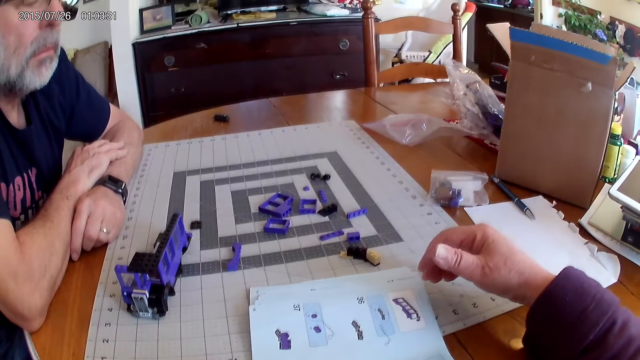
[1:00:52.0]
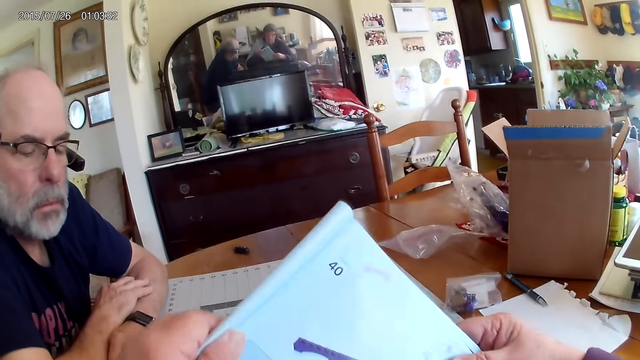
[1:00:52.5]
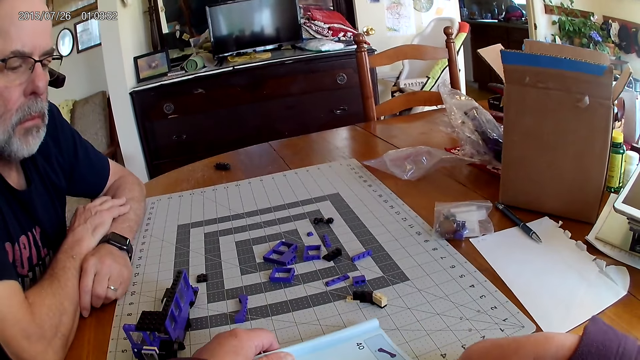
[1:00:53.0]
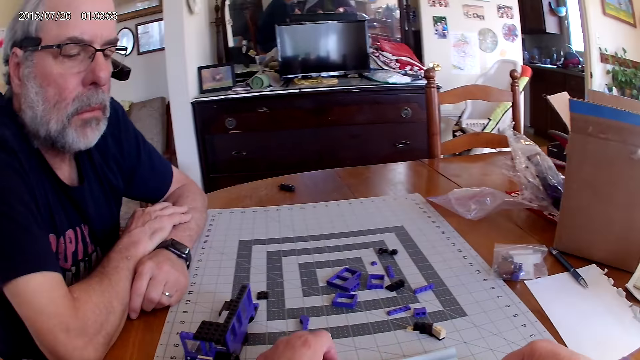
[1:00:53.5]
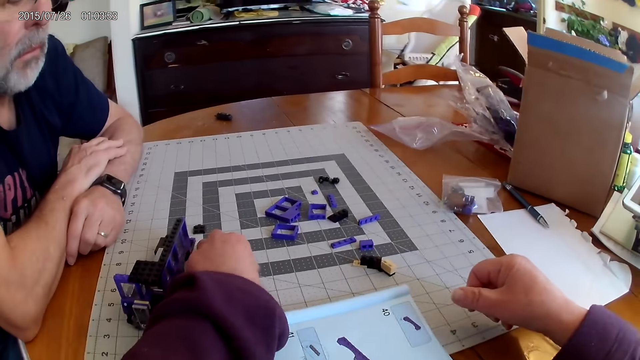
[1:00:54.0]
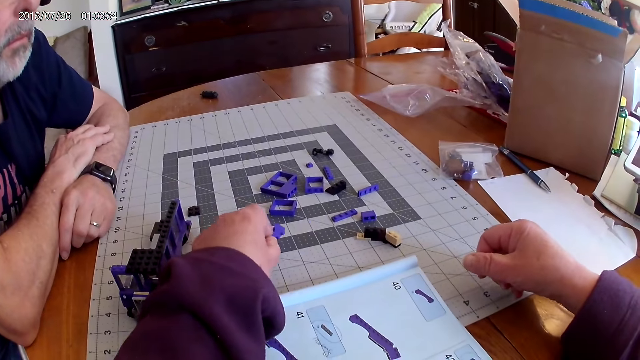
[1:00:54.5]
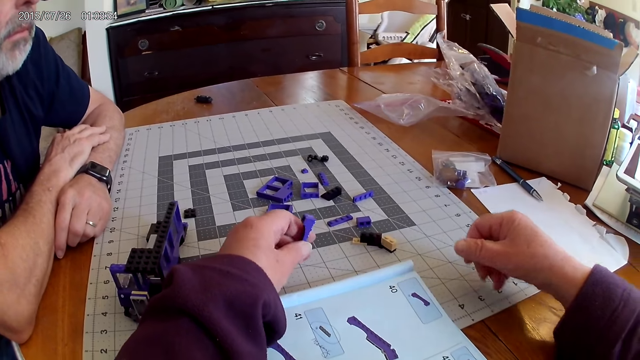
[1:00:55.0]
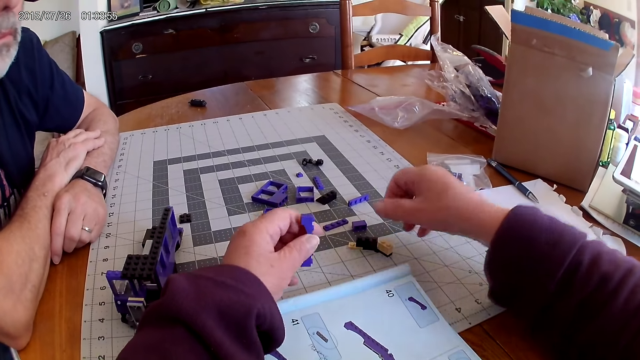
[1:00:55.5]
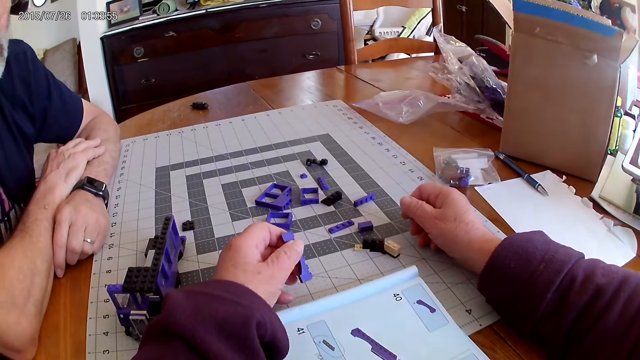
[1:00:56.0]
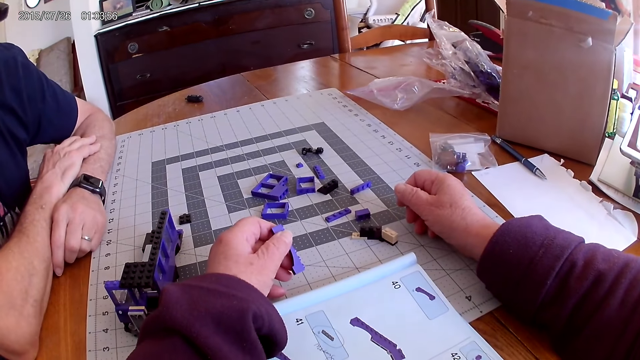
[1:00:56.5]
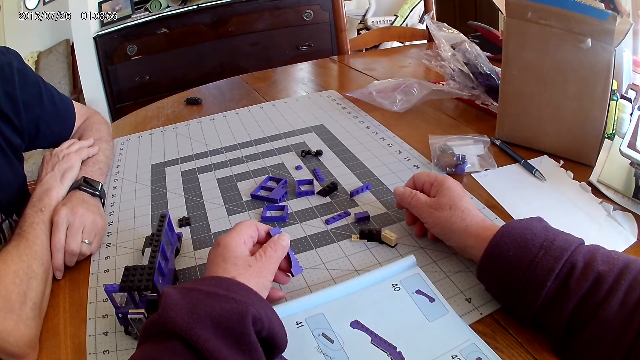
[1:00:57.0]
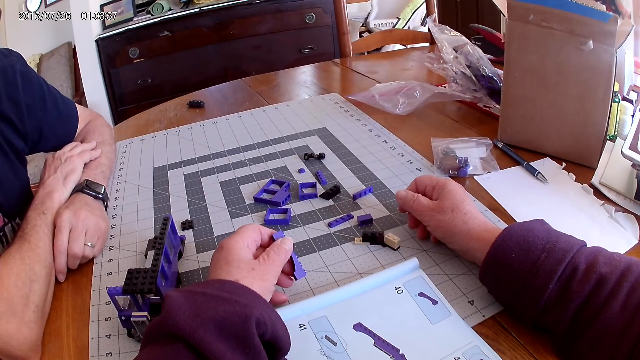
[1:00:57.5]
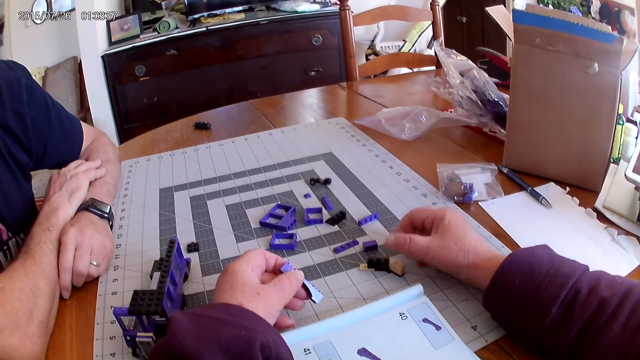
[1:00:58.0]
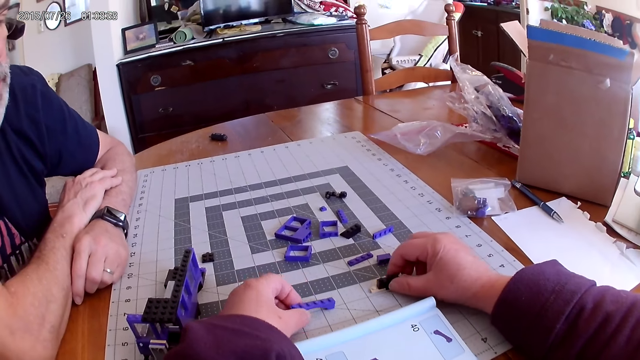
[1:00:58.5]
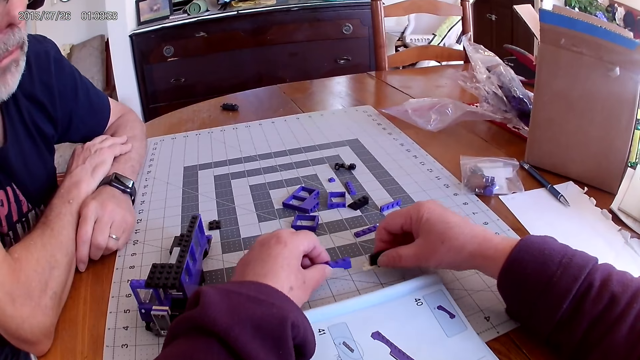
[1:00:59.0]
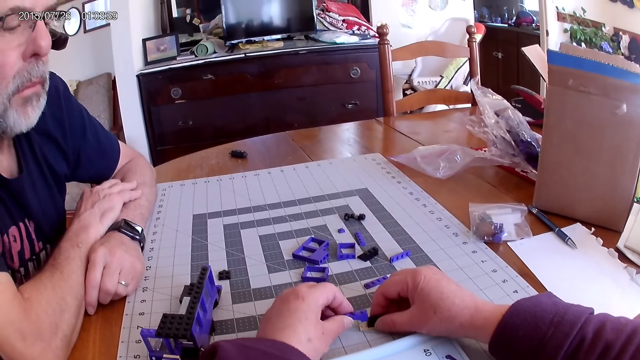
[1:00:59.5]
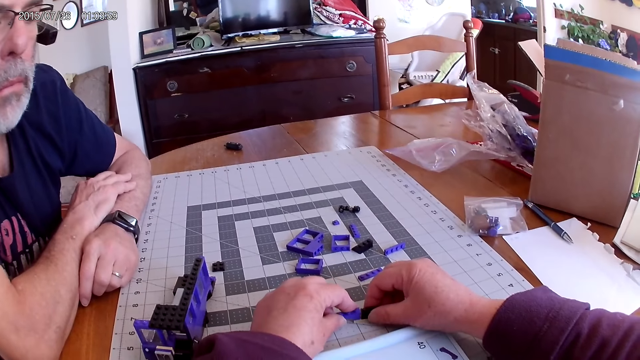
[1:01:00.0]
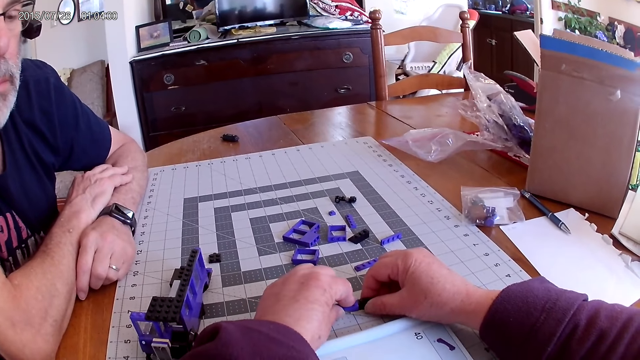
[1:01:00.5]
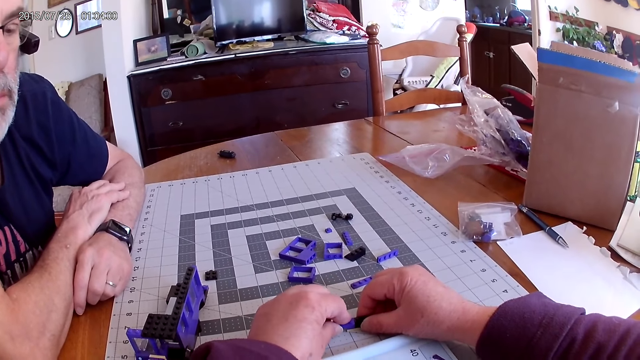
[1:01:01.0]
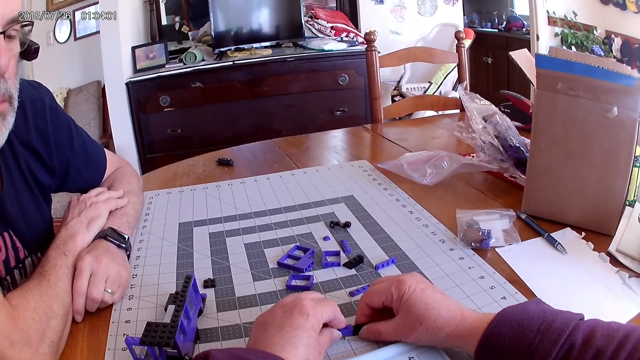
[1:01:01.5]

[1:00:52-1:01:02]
The camera wearer looks around. They turn a book on the table. They pick up a piece of Lego on the table. They look around. They touch a piece. They move the piece of Lego on the table. They fix the pieces of Lego on the table.

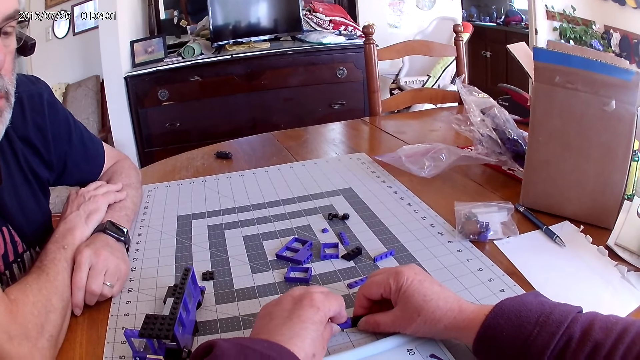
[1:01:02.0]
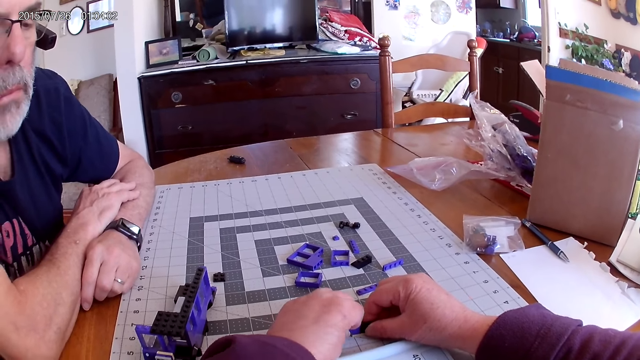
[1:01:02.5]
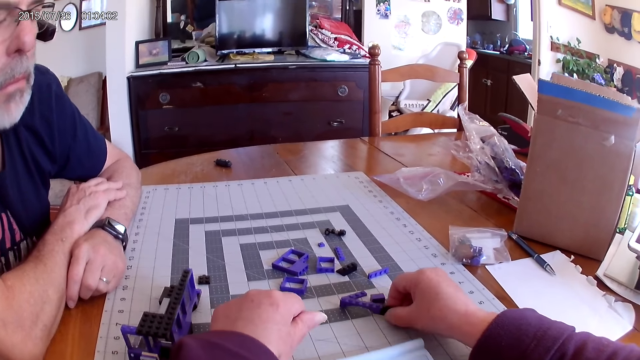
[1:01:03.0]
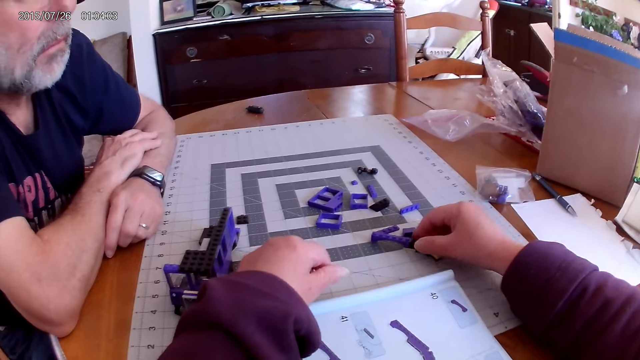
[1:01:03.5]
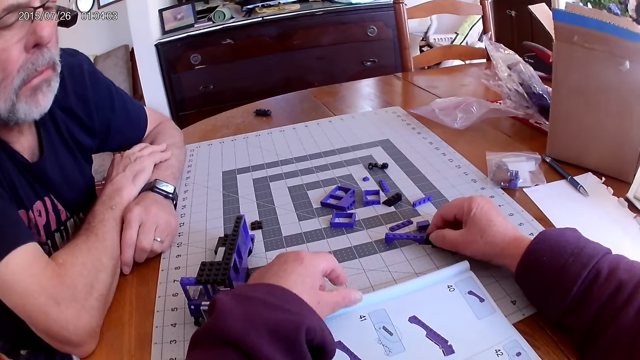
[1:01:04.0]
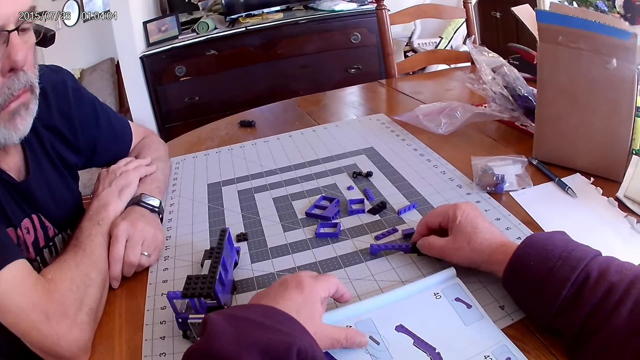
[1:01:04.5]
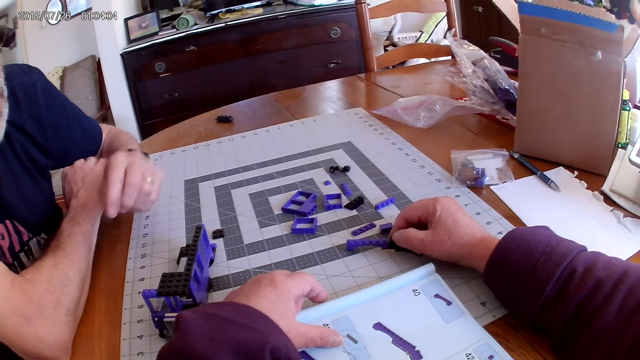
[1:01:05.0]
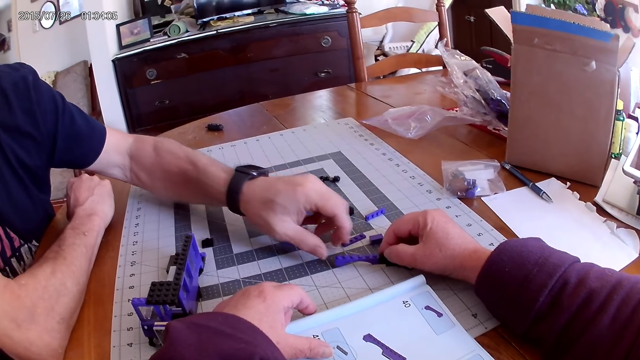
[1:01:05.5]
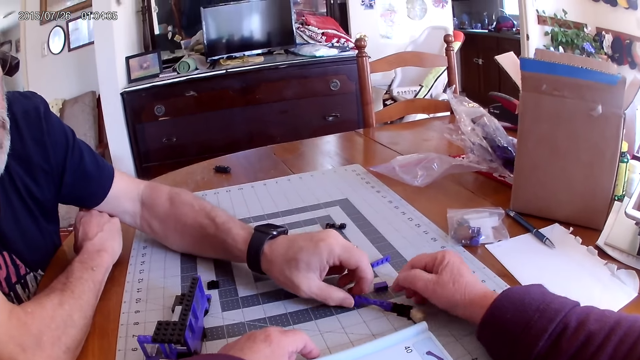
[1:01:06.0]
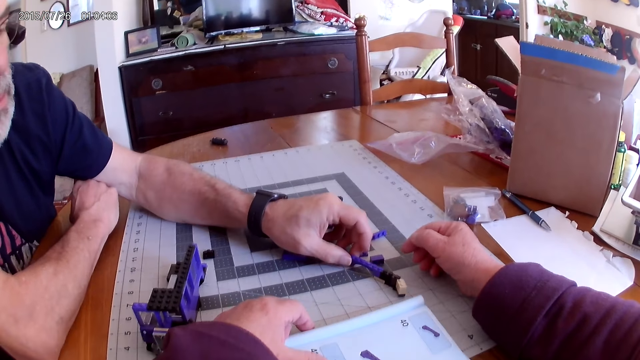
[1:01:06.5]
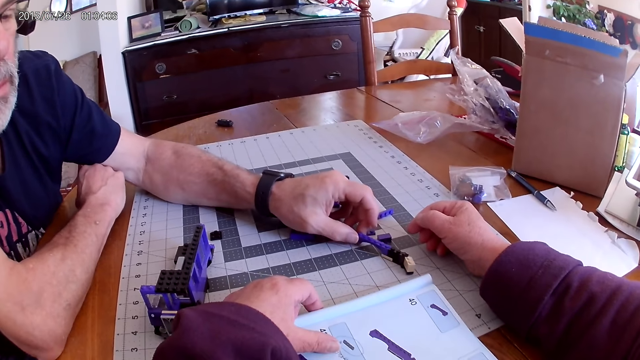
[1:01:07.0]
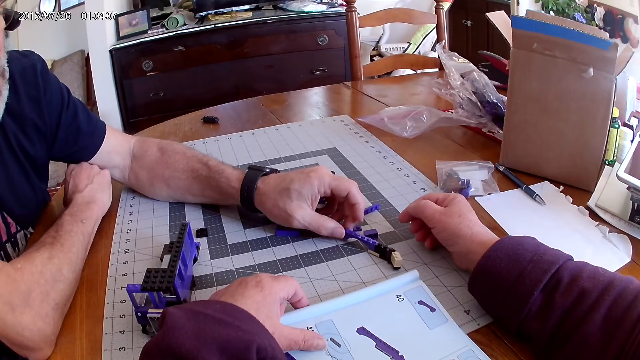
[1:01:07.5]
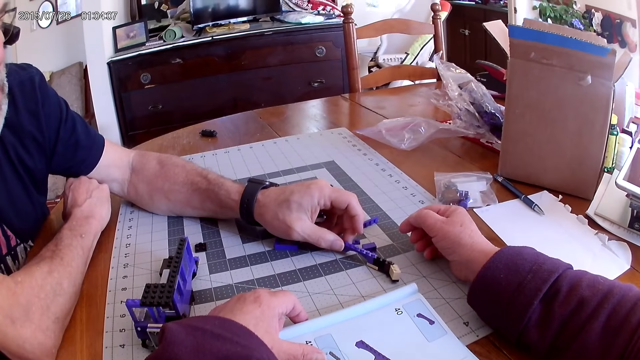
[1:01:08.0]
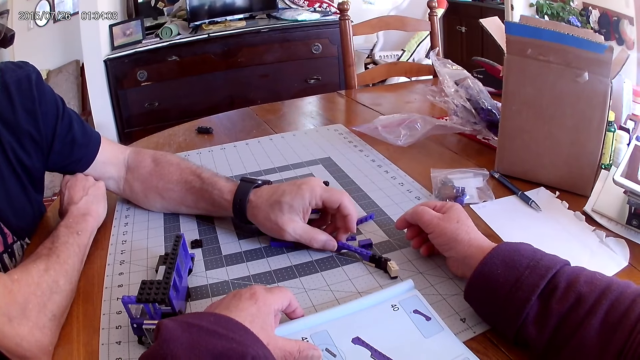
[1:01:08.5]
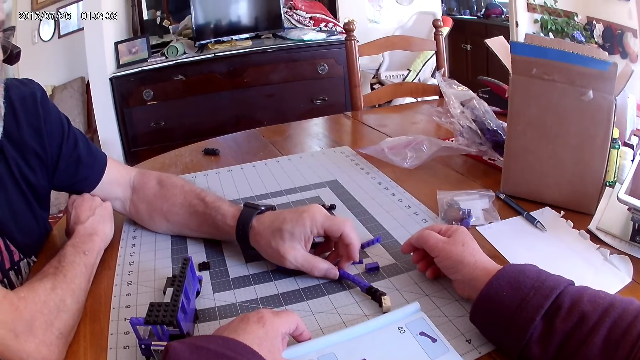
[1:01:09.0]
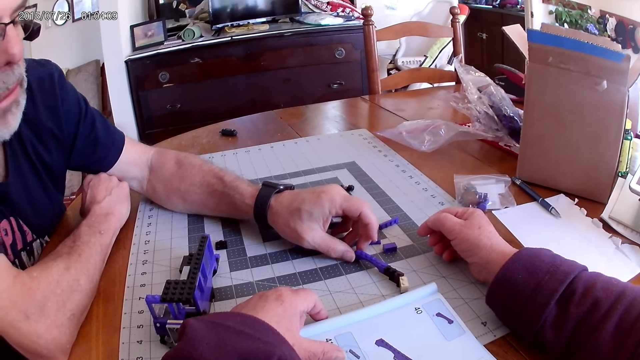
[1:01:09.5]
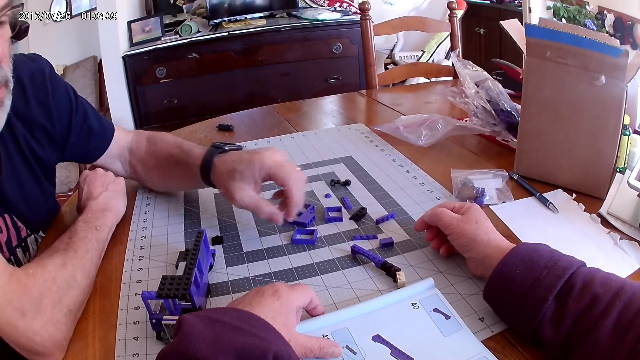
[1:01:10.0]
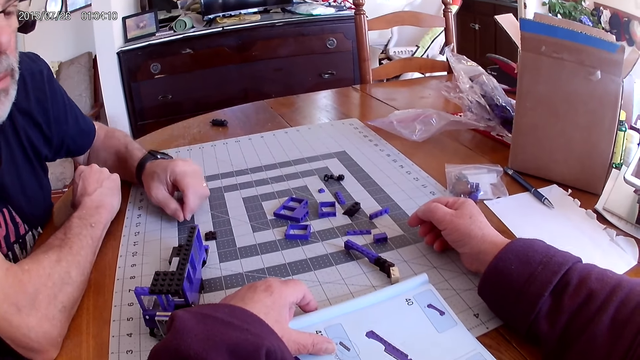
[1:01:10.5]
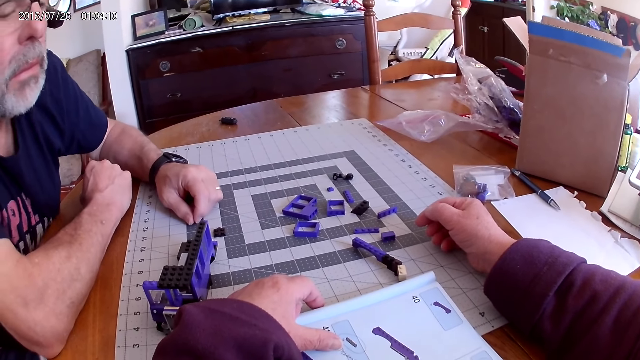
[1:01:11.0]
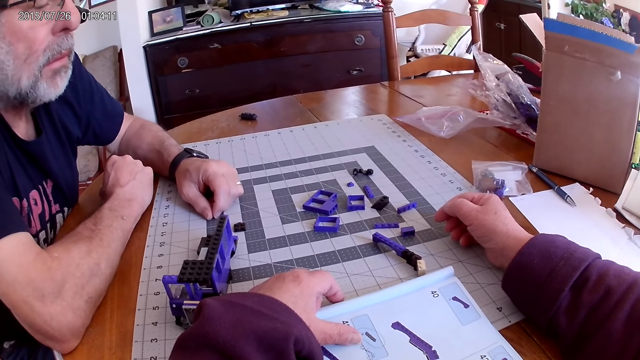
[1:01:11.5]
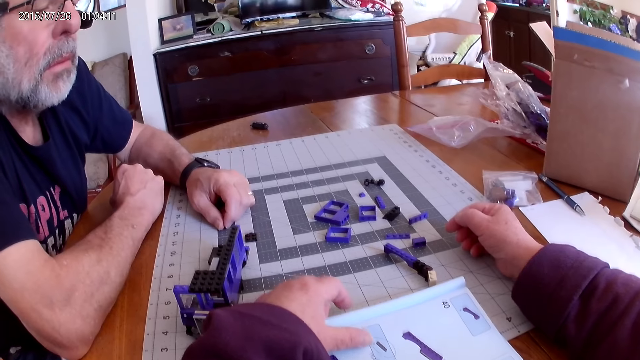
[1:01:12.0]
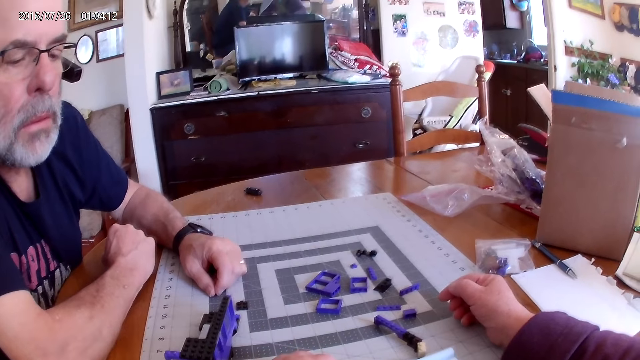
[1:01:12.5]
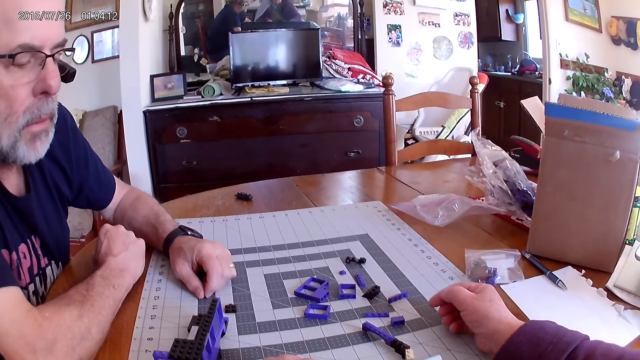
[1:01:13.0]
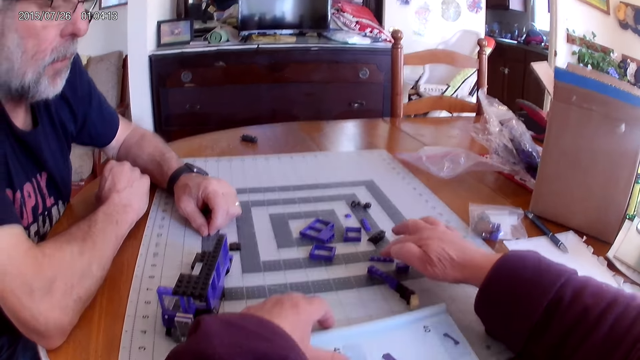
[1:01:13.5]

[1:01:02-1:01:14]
The camera wearer moves pieces of Lego on the table. They look around. A man holds pieces of Lego on the table. The man touches a piece. The man talks to the camera wearer. The man moves his hand.
